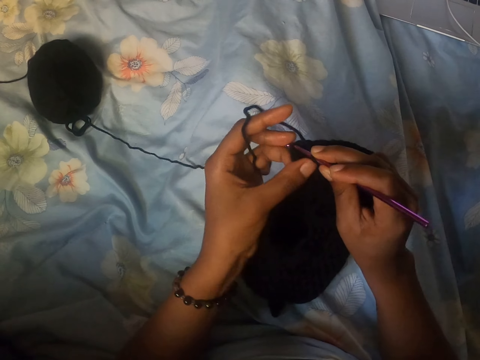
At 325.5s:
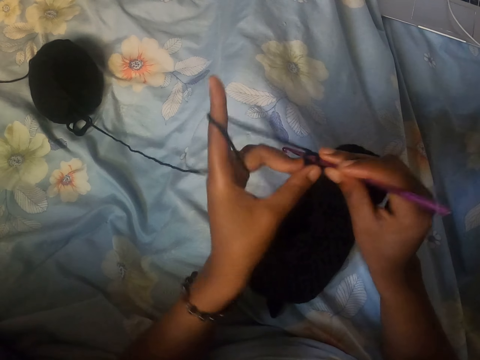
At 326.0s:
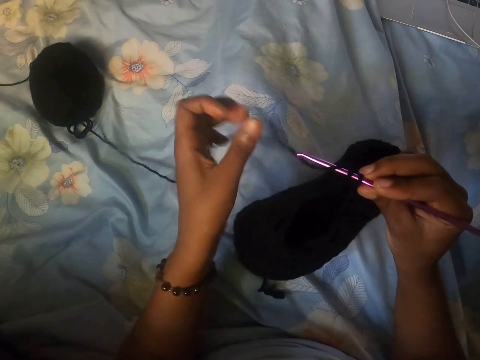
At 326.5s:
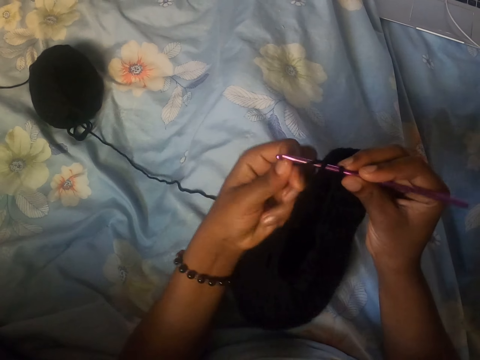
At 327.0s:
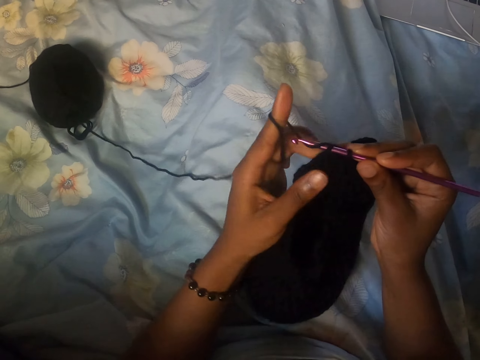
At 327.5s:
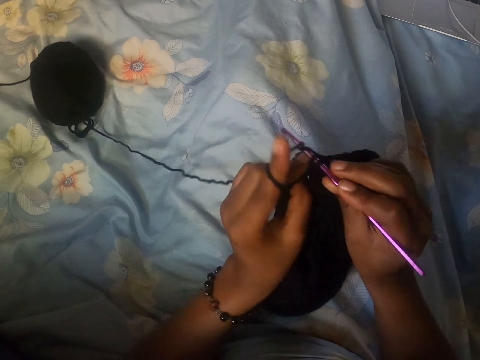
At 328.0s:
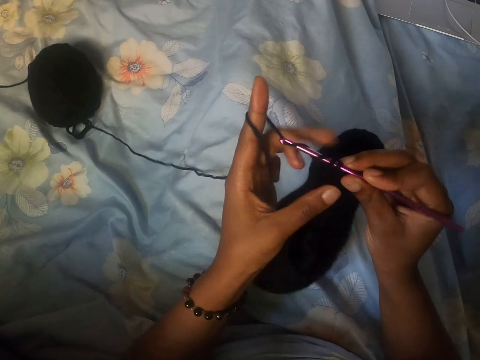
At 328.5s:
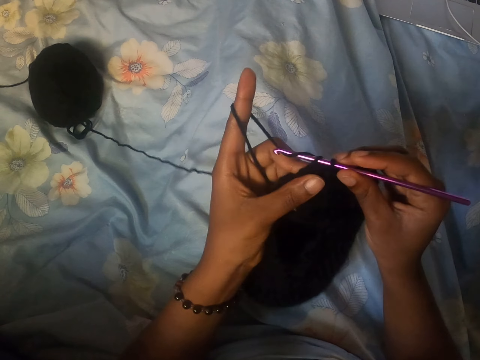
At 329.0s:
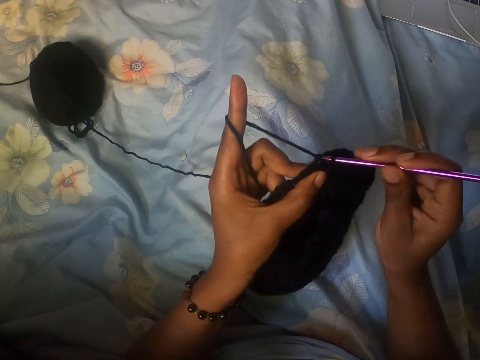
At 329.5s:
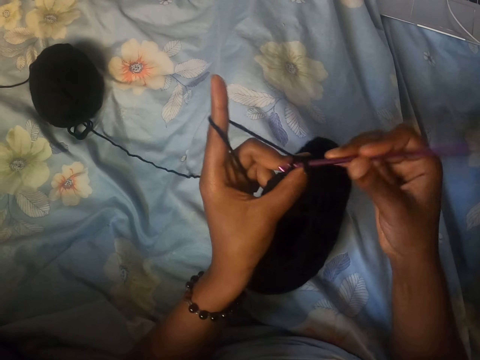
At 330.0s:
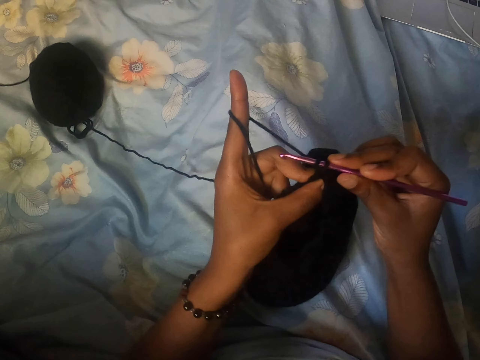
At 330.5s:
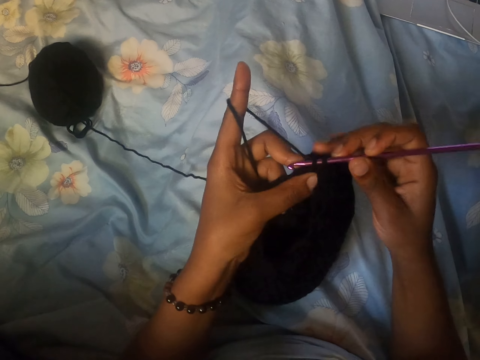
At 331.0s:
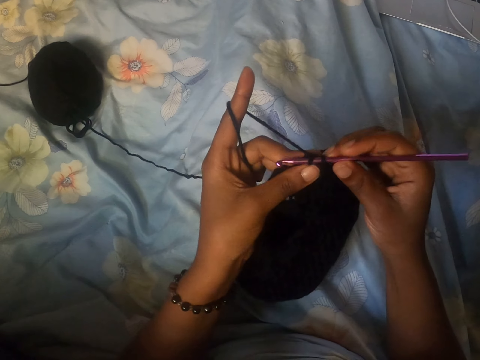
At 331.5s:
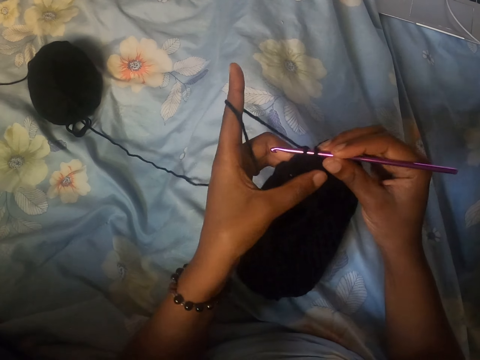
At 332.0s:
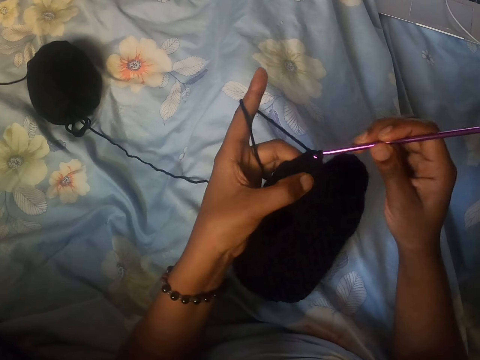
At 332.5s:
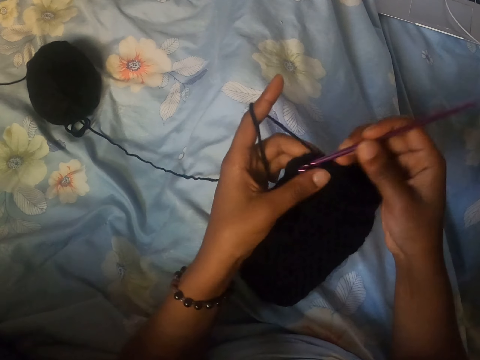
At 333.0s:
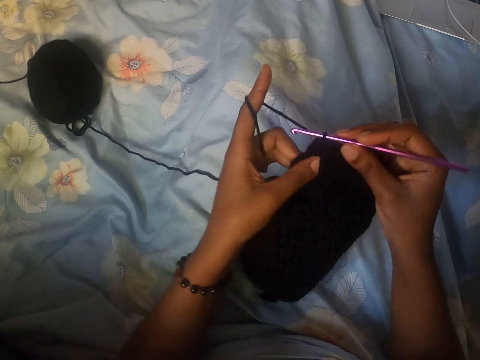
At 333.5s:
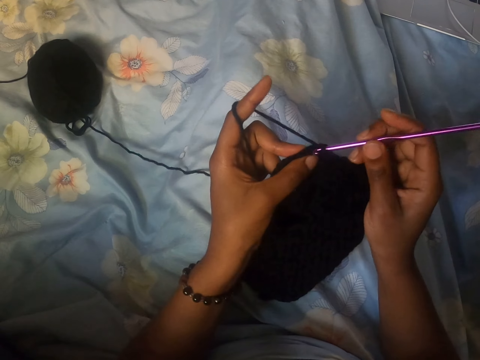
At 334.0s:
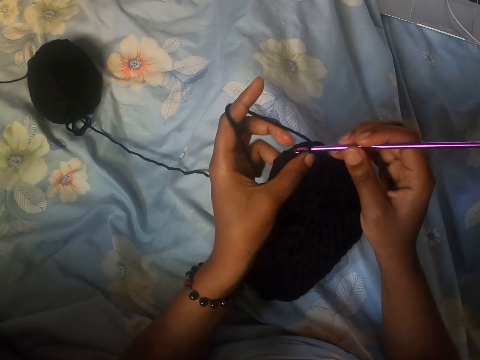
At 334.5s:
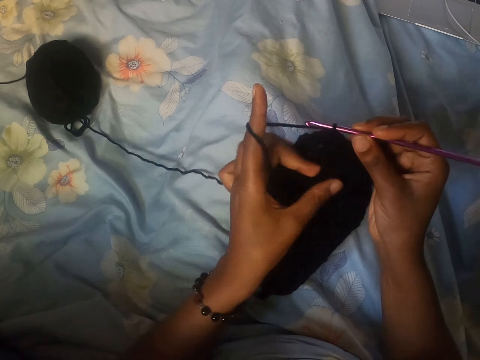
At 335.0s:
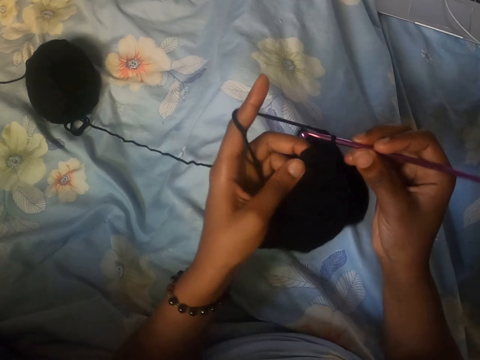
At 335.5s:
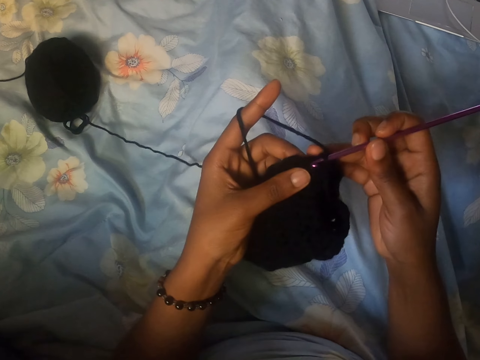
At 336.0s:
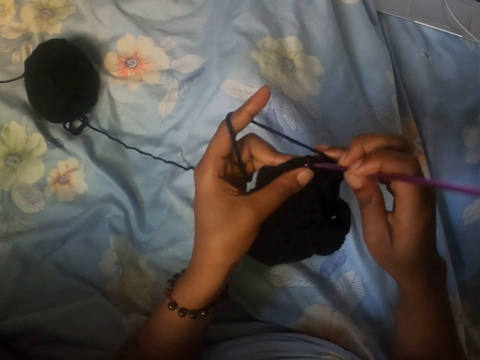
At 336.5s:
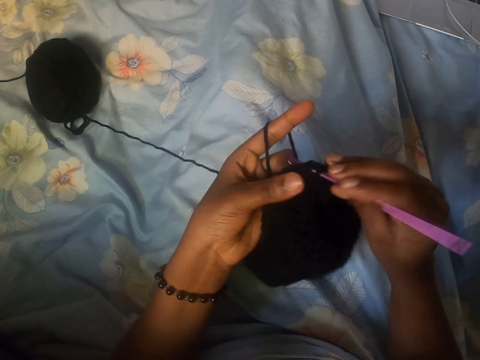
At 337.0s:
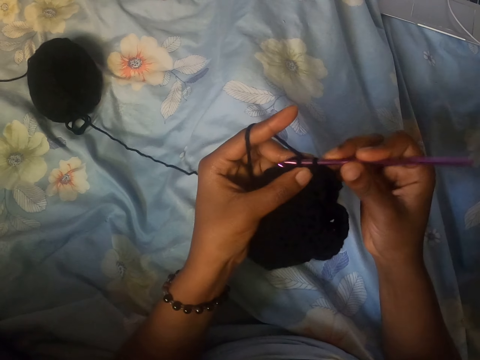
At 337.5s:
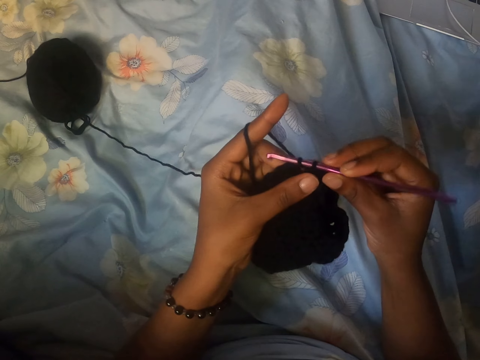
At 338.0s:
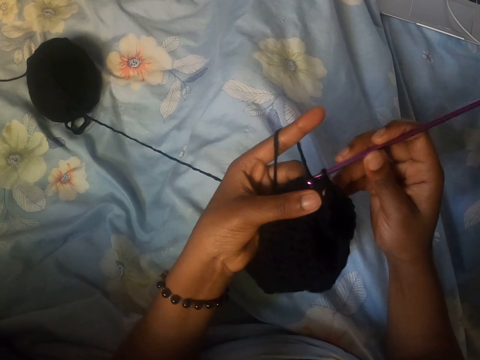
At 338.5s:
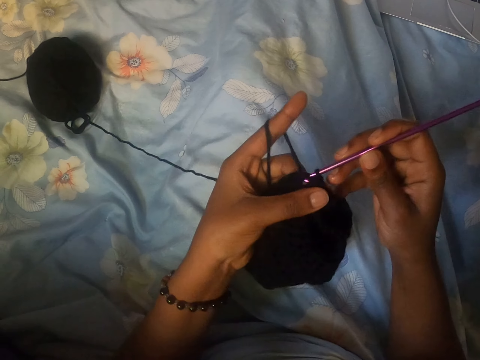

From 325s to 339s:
The camera wearer rolls the yarn in the finger. They knit a bag with a crochet and the yarn.
